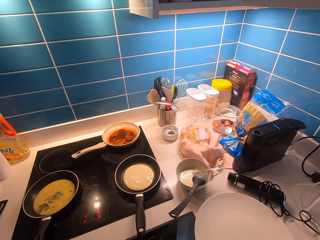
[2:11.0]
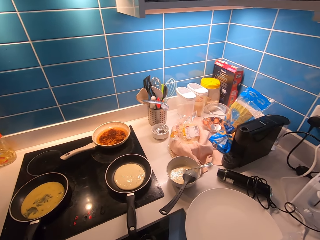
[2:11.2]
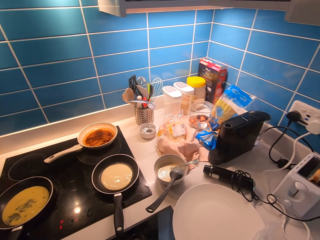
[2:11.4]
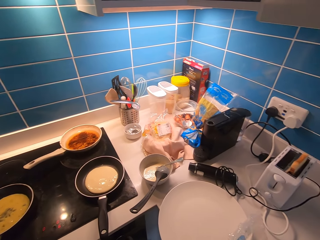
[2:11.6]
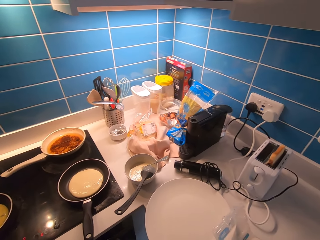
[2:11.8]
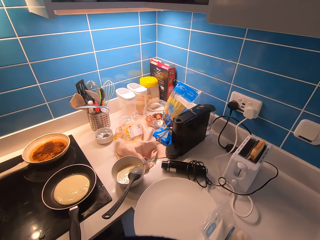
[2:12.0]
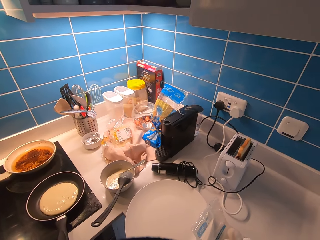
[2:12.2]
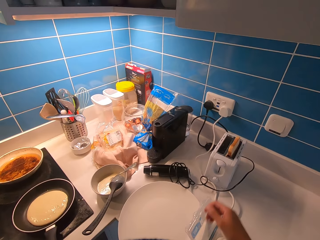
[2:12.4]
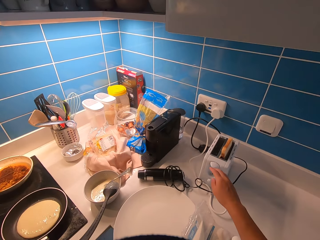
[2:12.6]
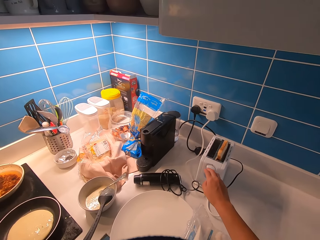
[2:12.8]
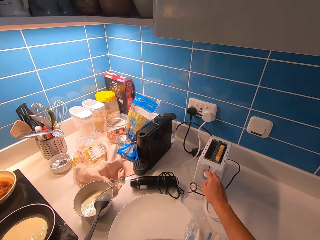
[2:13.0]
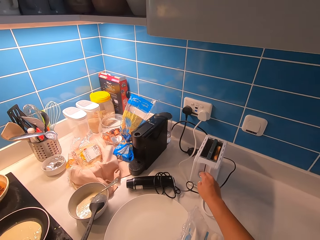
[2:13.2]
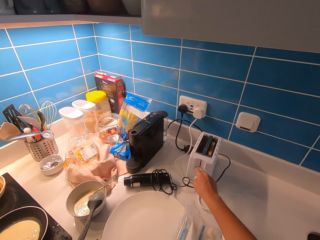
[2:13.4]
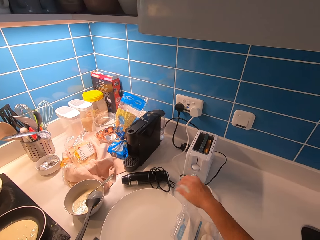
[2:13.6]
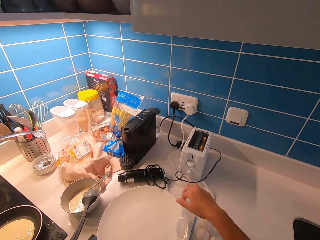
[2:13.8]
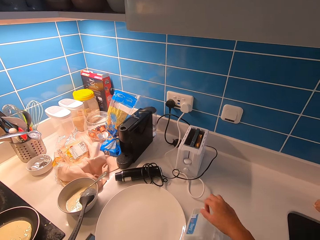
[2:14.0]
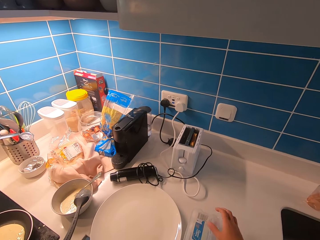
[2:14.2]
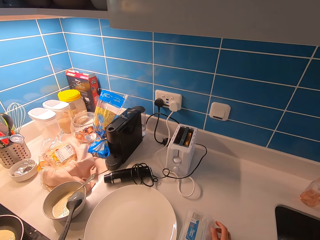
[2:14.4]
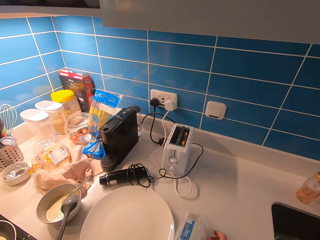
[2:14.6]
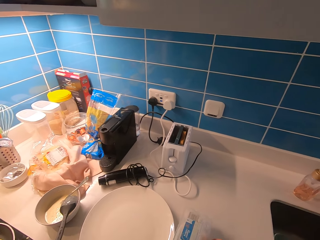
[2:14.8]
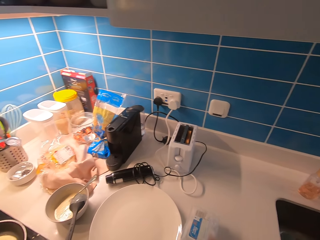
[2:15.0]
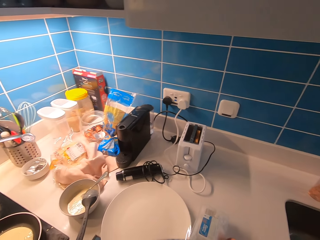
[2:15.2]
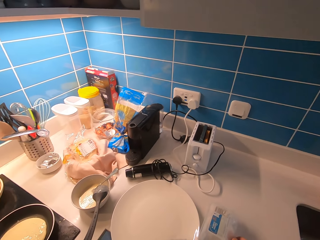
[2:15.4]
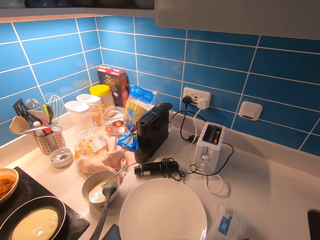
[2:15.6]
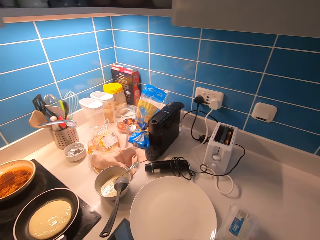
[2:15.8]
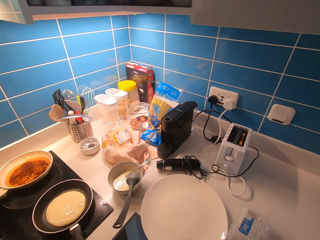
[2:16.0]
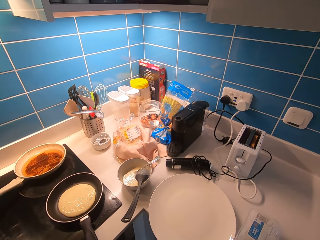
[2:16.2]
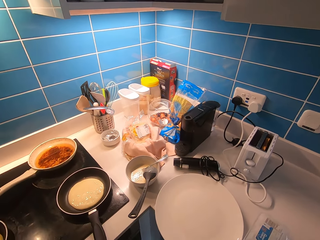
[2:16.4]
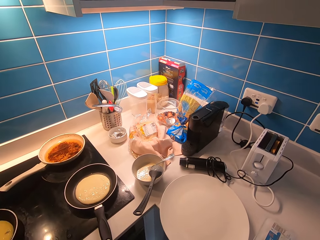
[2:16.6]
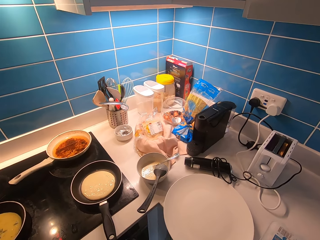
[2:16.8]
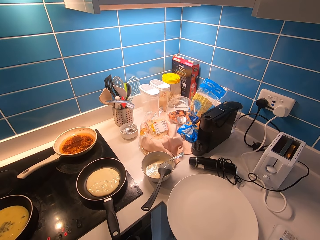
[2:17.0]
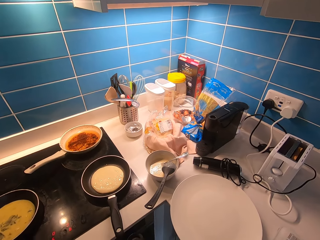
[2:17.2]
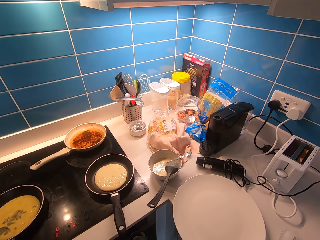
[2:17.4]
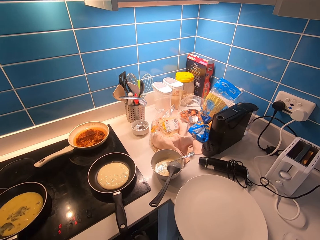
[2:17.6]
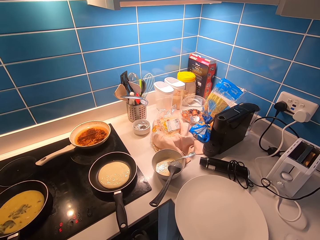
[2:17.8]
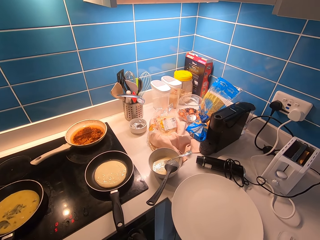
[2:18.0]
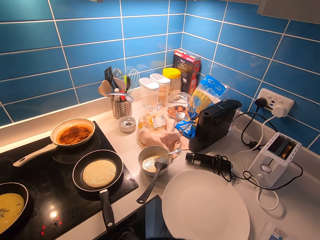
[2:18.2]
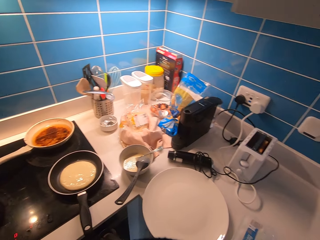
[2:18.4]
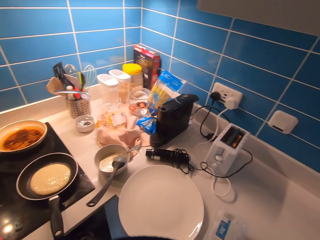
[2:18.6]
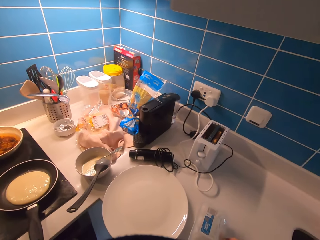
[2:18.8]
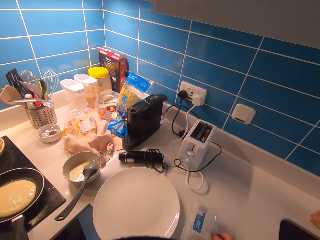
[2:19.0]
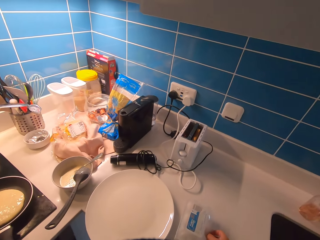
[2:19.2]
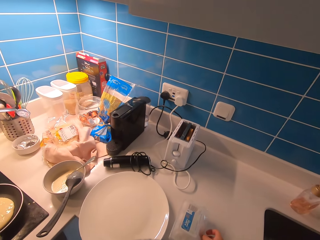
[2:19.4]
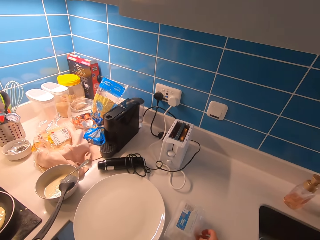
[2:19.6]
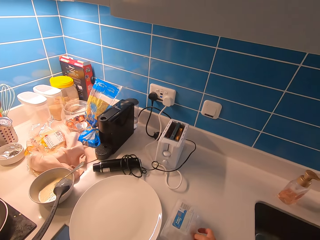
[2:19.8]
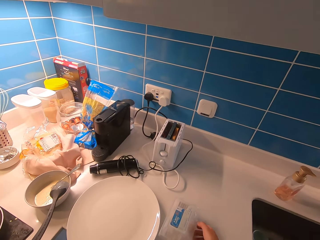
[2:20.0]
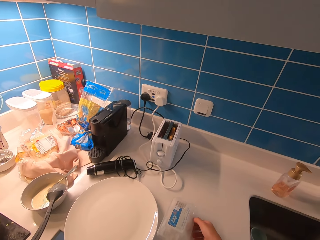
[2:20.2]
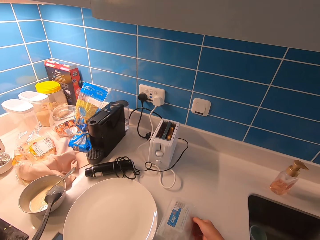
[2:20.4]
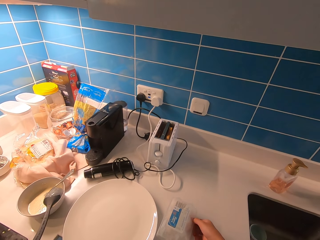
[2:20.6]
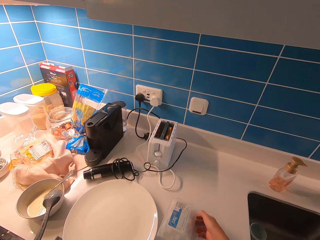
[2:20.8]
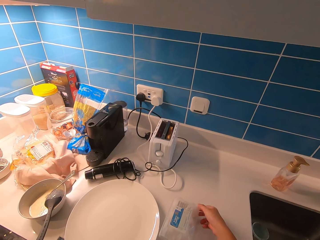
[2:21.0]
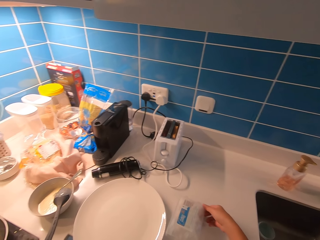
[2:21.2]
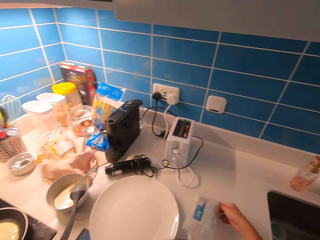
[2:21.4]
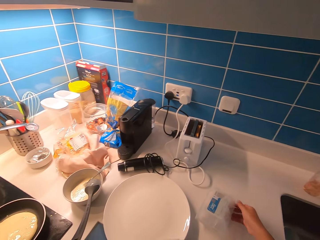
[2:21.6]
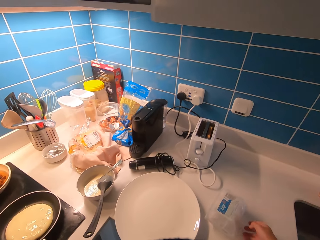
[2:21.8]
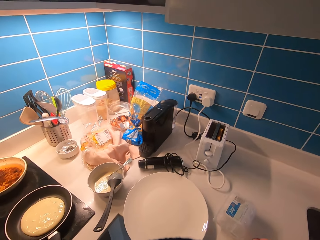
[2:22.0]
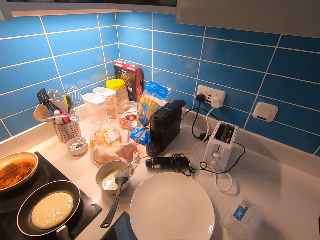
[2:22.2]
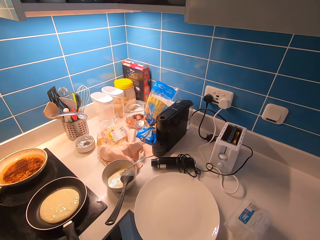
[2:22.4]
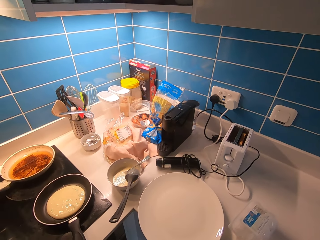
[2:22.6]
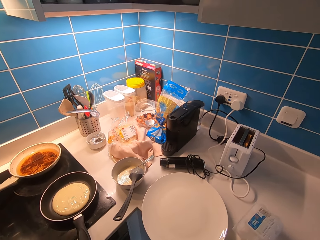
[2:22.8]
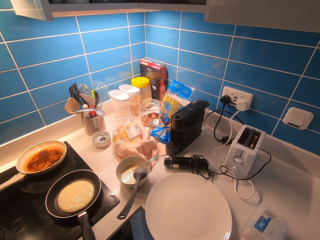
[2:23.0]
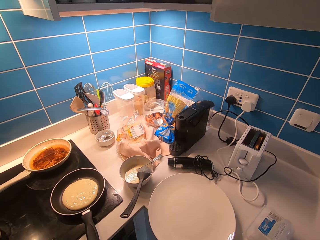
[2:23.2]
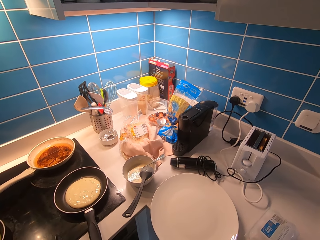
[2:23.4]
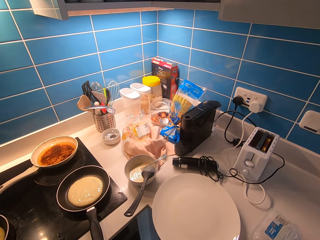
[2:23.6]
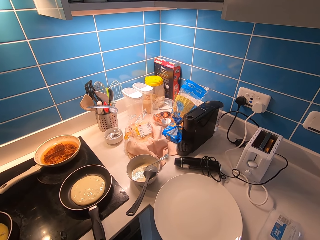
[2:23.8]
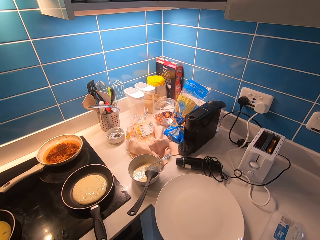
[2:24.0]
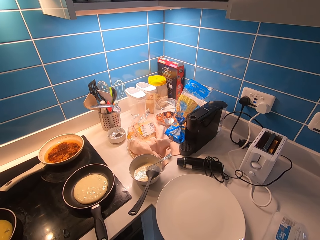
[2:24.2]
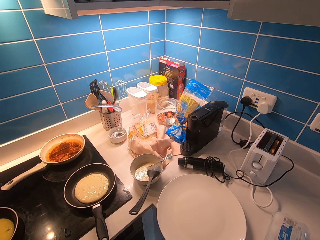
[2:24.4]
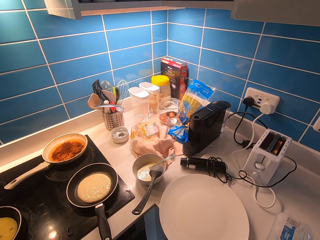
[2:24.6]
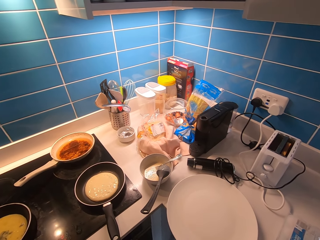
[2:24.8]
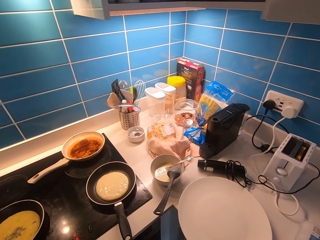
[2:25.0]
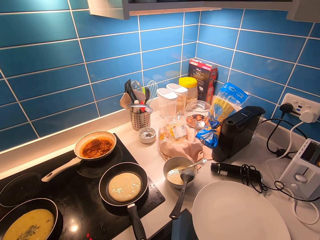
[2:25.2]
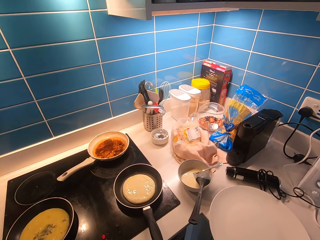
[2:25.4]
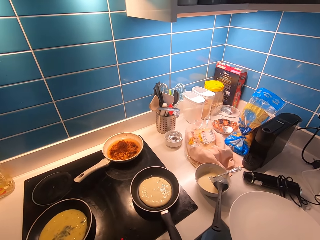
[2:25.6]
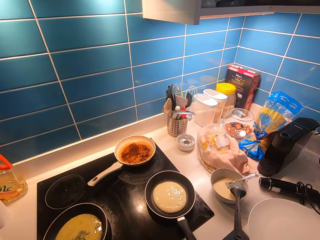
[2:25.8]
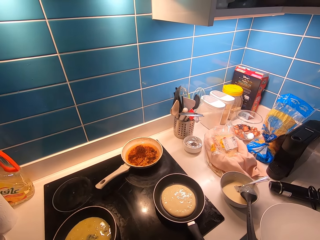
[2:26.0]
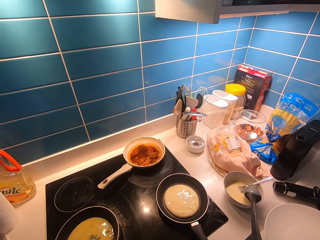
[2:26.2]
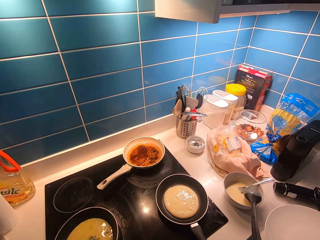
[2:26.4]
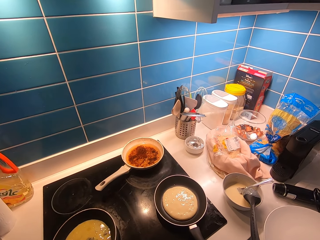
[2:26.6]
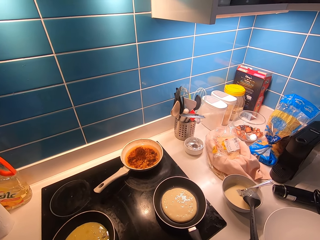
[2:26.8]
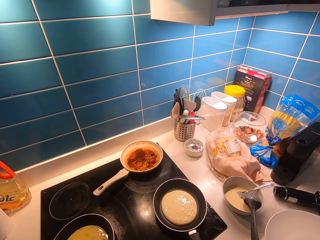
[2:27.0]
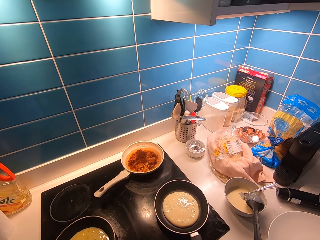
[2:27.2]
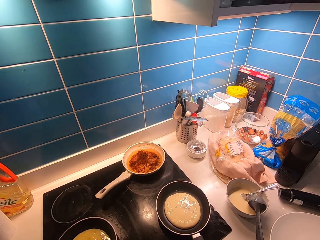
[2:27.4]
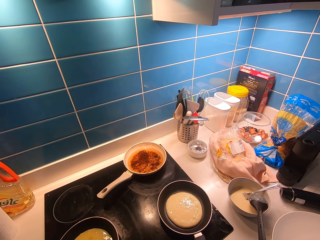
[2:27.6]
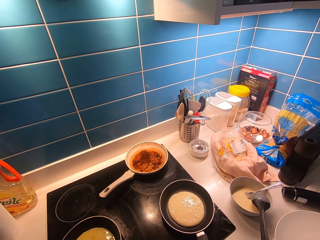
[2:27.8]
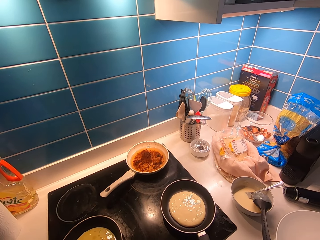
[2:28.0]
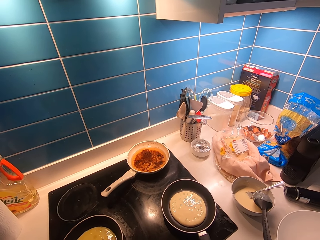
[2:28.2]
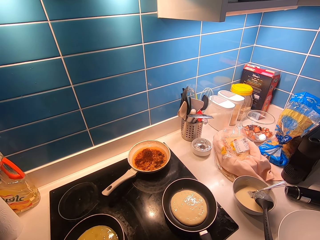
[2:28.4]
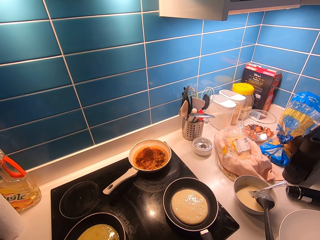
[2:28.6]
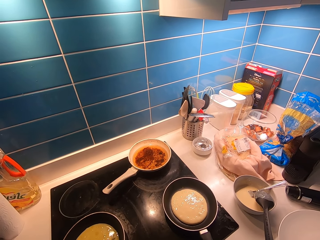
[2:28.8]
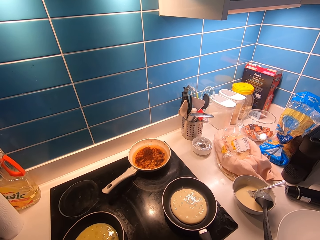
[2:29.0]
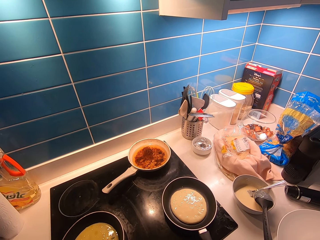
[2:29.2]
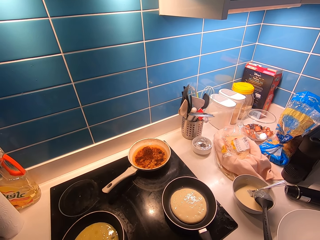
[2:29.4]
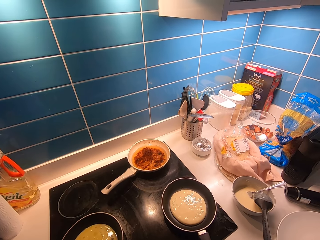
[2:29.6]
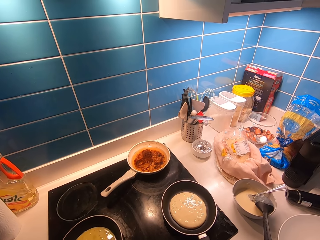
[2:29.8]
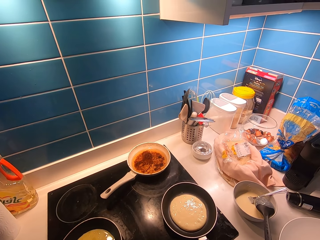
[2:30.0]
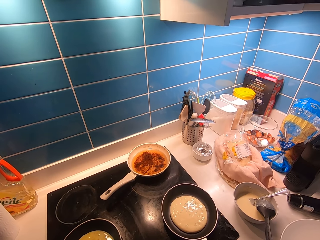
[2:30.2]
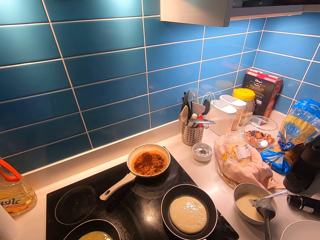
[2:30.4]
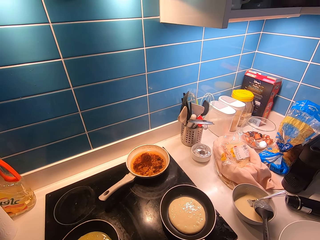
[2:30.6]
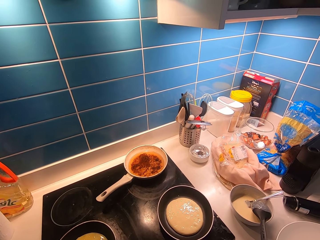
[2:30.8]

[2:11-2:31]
The camera wearer presses the press handler on the toaster machine. They close the egg tray. They adjust the position of a plastic. They look around.

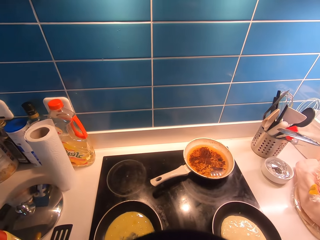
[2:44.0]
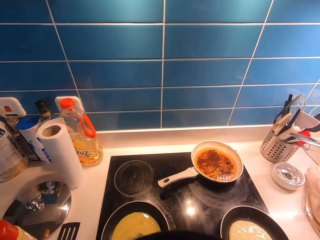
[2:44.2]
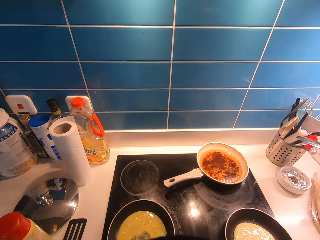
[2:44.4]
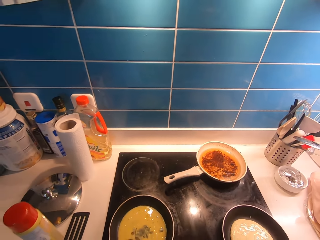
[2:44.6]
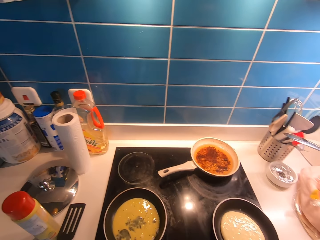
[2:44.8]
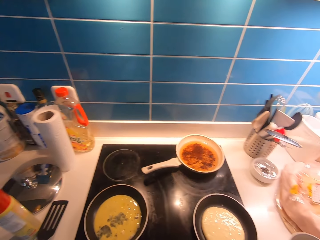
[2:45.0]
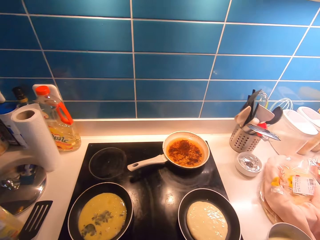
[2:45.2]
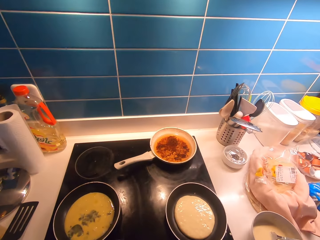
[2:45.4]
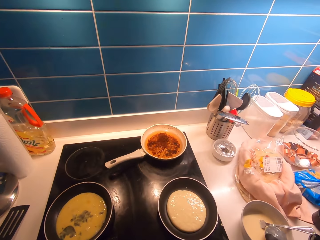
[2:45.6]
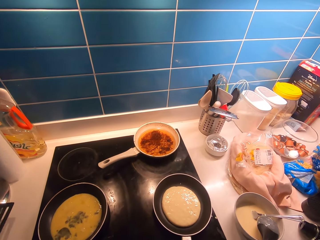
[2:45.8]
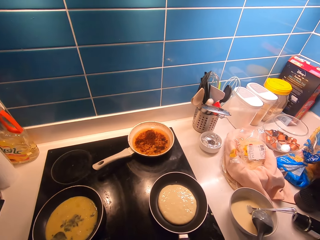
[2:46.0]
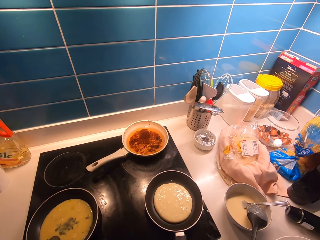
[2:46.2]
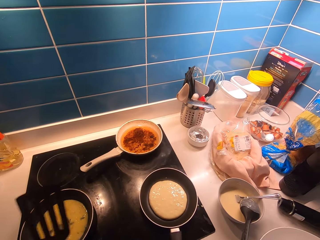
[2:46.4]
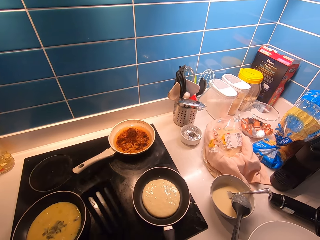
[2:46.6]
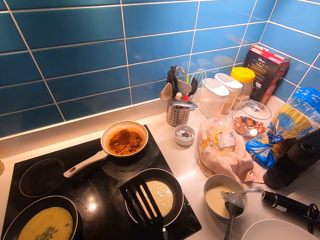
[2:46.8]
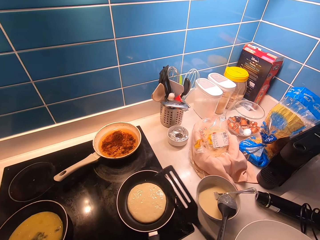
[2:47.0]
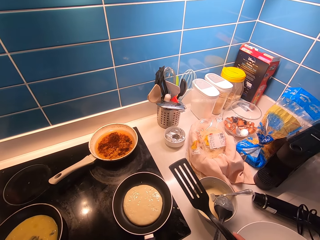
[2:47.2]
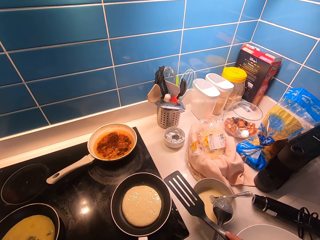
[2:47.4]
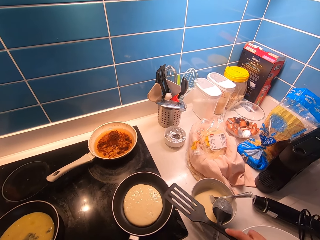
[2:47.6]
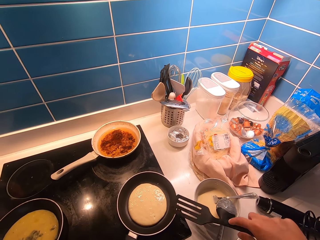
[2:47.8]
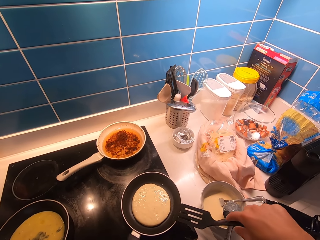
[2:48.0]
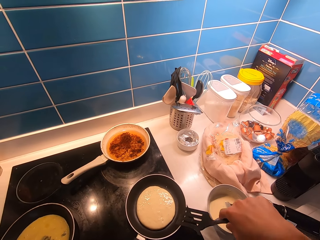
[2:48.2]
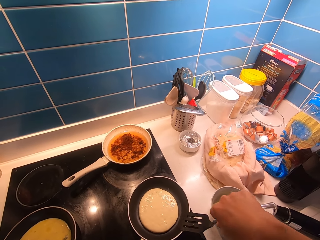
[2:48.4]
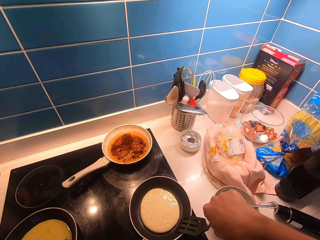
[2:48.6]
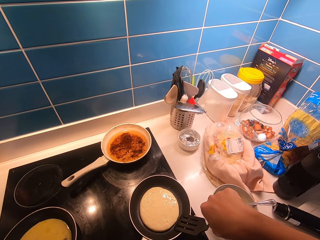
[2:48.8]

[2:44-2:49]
The camera wearer picks up the turner spoon from the counter. They flip the pancake in the pan with the turner spoon.
